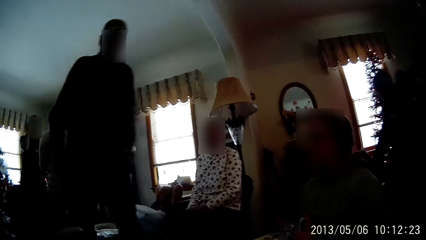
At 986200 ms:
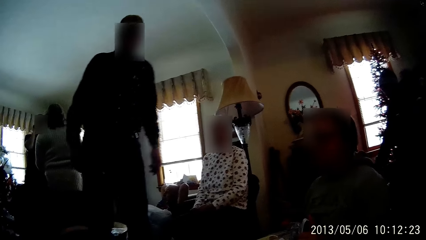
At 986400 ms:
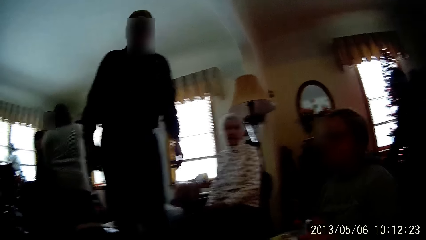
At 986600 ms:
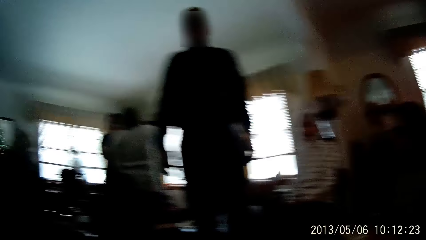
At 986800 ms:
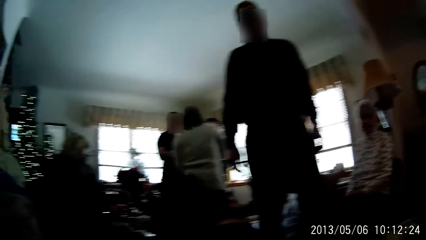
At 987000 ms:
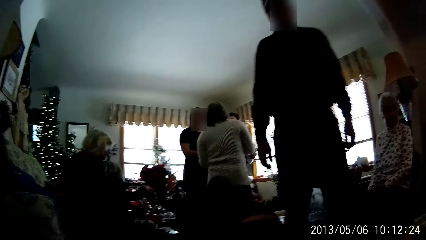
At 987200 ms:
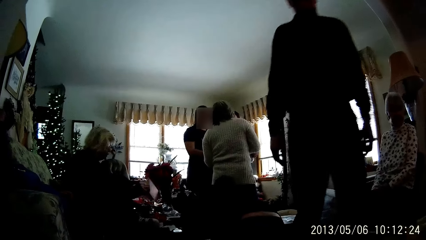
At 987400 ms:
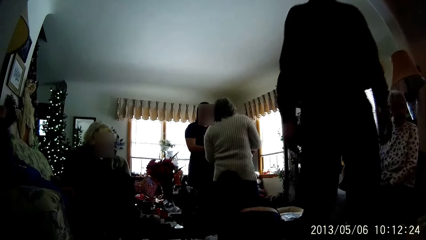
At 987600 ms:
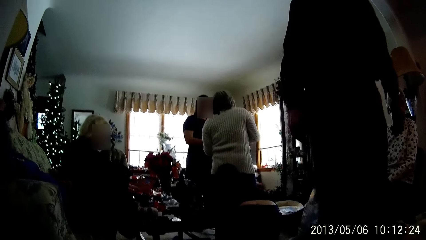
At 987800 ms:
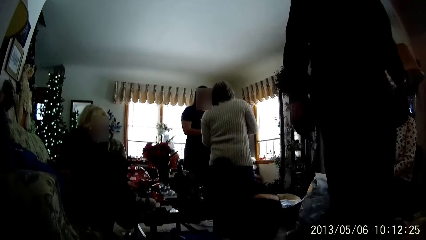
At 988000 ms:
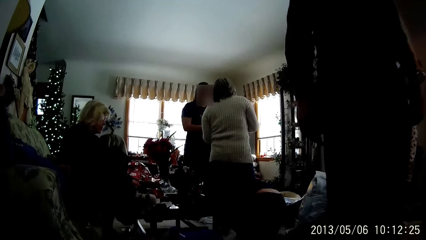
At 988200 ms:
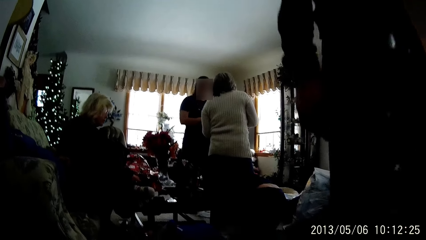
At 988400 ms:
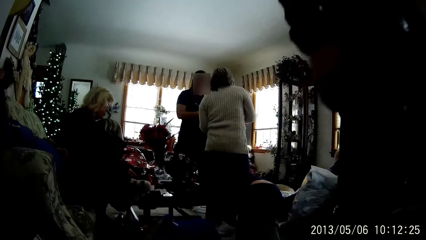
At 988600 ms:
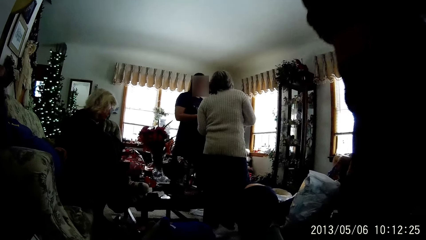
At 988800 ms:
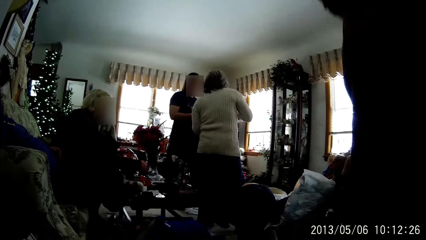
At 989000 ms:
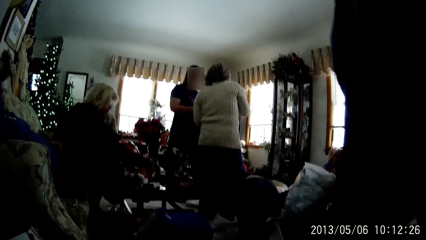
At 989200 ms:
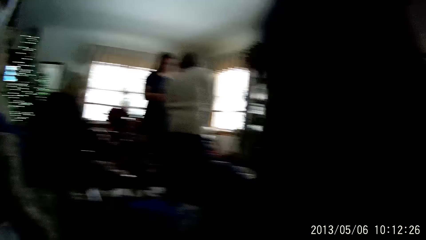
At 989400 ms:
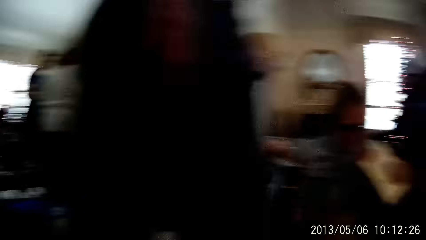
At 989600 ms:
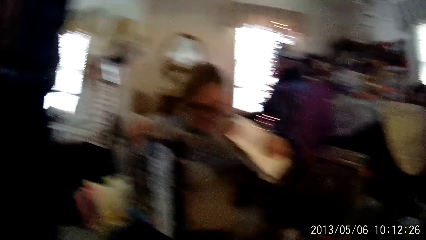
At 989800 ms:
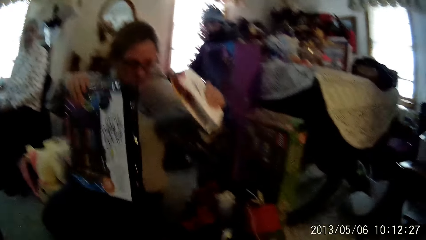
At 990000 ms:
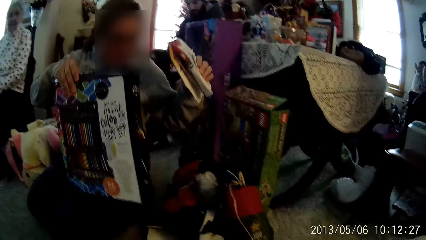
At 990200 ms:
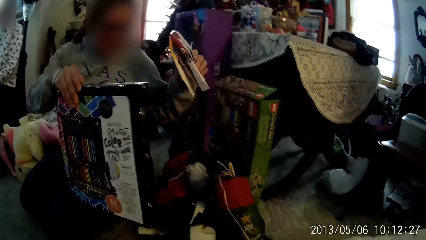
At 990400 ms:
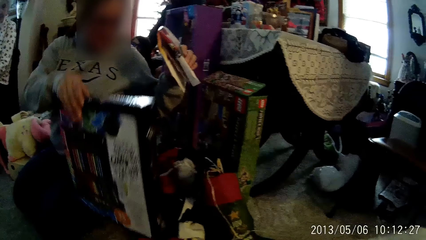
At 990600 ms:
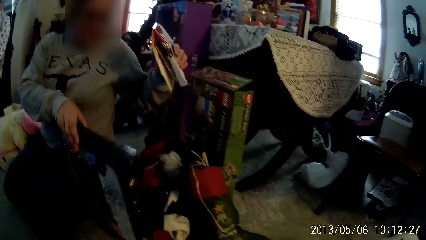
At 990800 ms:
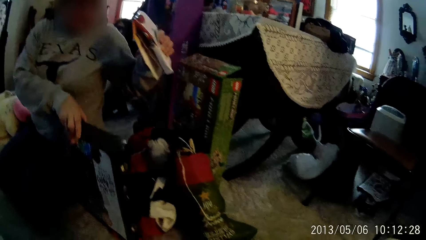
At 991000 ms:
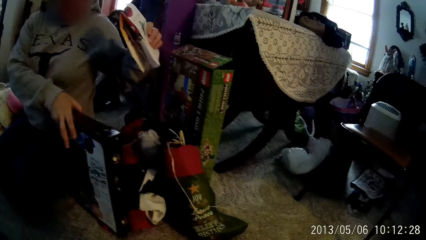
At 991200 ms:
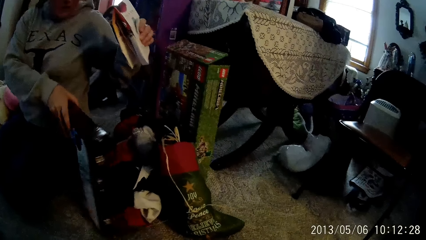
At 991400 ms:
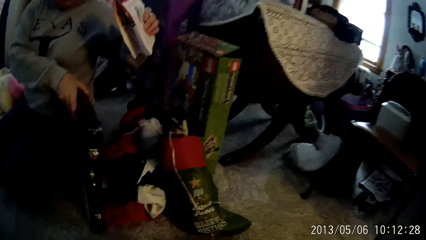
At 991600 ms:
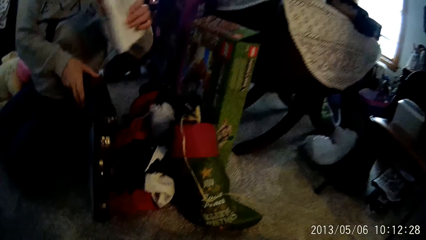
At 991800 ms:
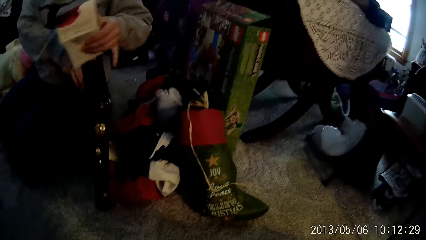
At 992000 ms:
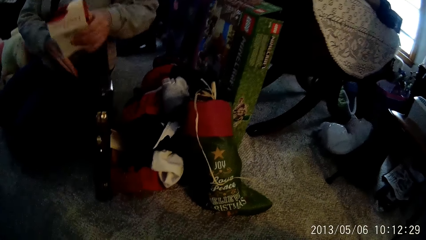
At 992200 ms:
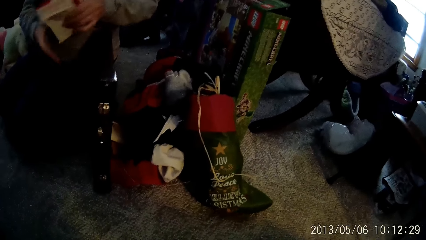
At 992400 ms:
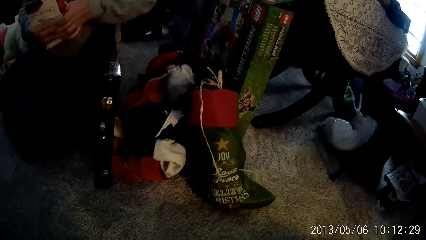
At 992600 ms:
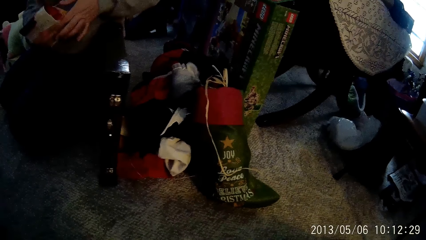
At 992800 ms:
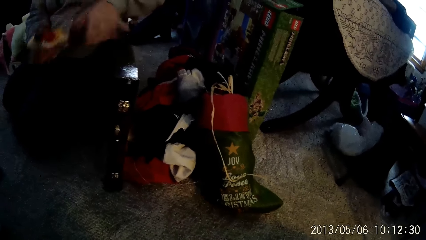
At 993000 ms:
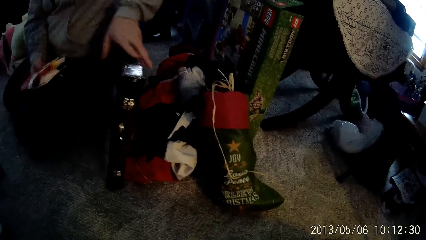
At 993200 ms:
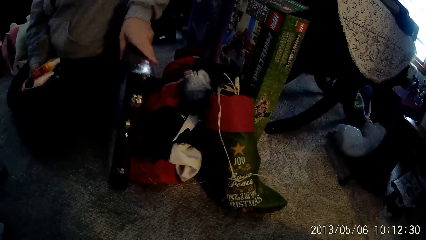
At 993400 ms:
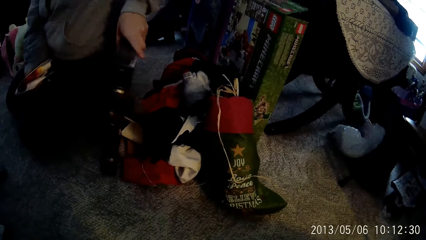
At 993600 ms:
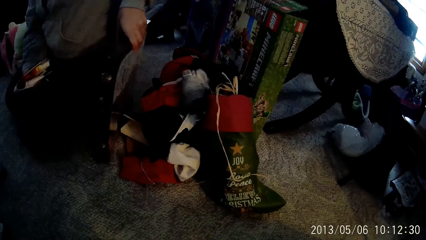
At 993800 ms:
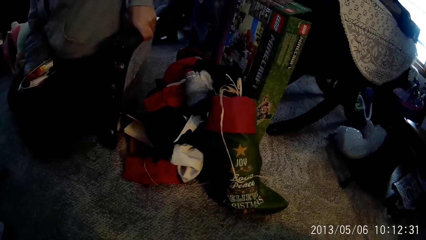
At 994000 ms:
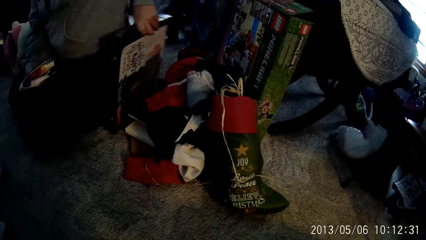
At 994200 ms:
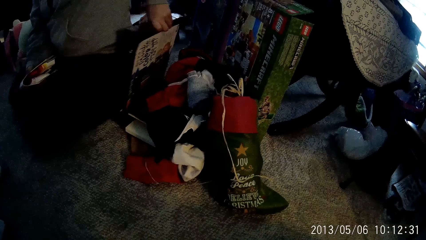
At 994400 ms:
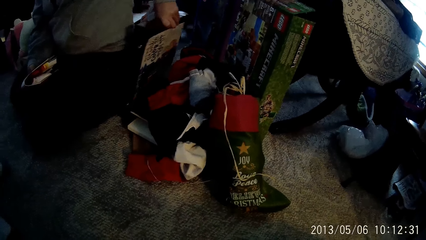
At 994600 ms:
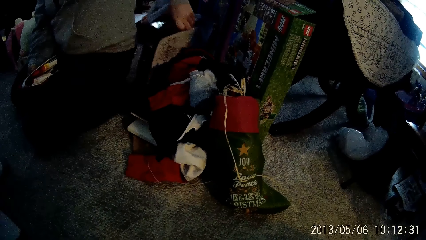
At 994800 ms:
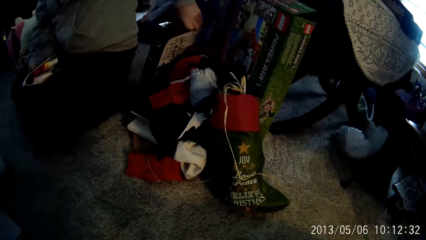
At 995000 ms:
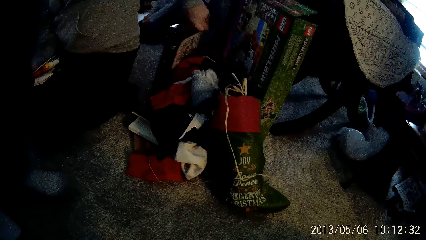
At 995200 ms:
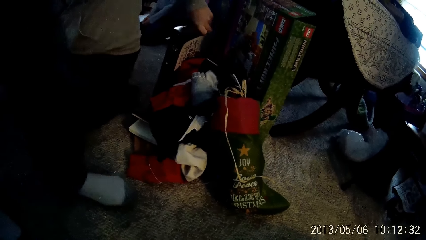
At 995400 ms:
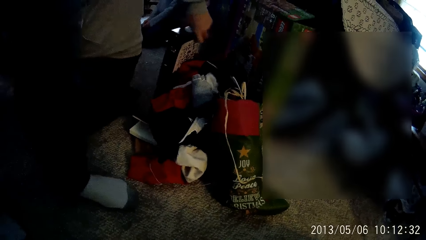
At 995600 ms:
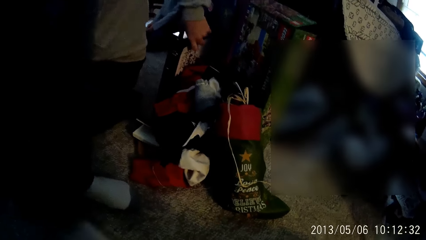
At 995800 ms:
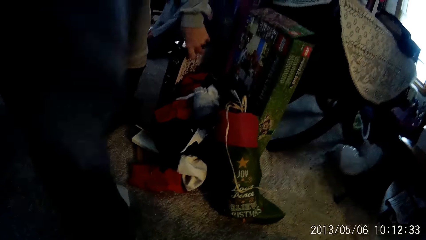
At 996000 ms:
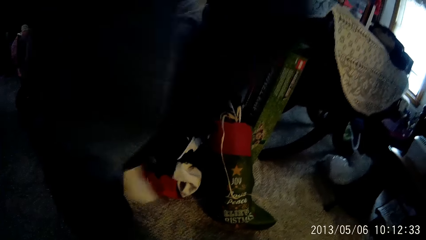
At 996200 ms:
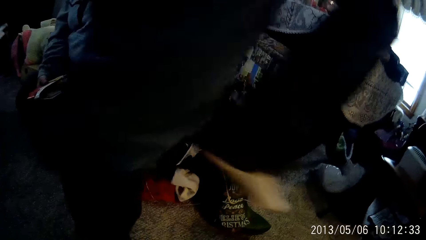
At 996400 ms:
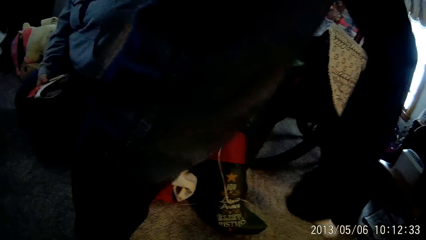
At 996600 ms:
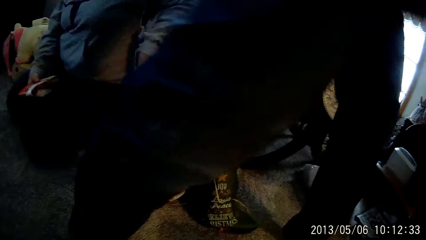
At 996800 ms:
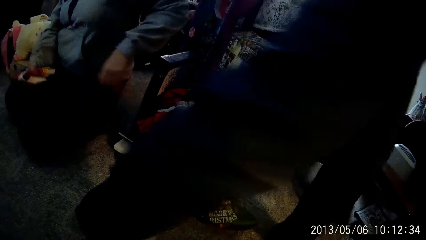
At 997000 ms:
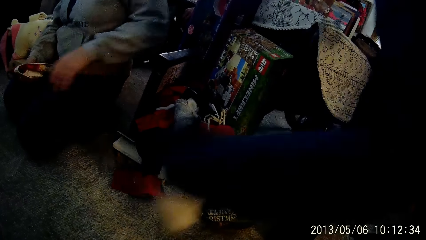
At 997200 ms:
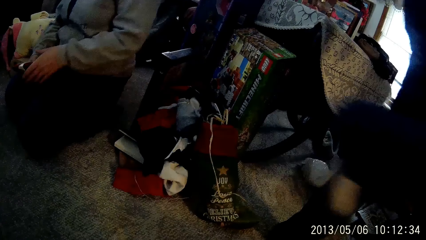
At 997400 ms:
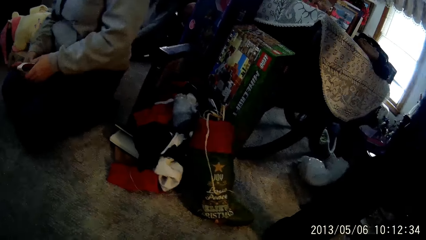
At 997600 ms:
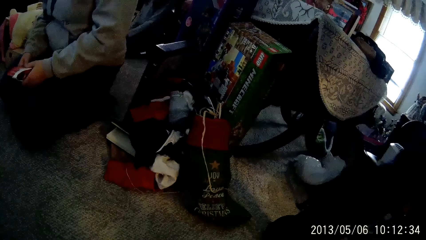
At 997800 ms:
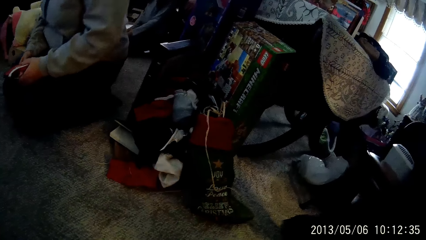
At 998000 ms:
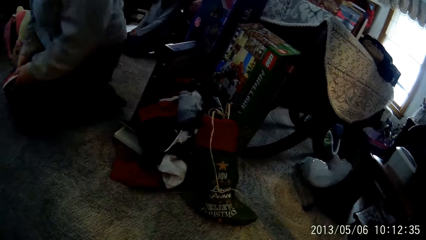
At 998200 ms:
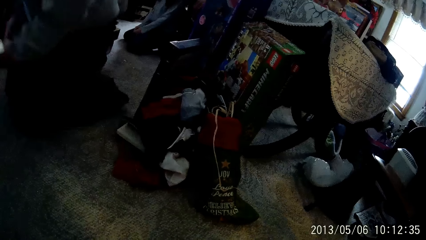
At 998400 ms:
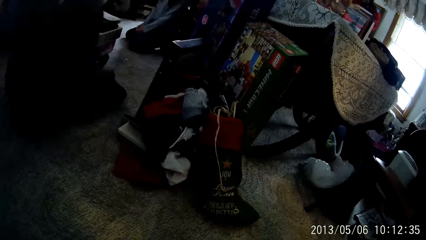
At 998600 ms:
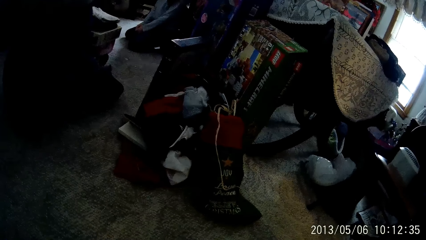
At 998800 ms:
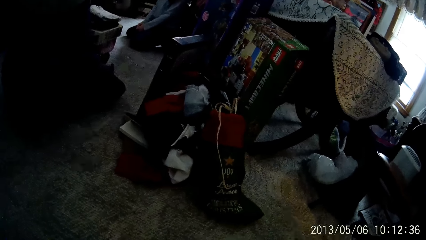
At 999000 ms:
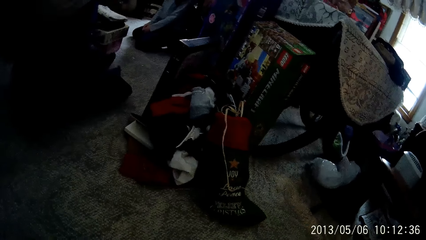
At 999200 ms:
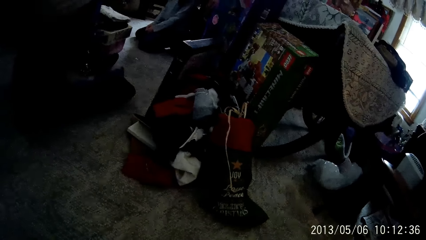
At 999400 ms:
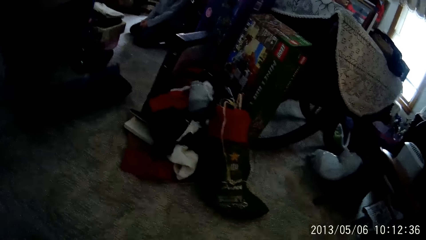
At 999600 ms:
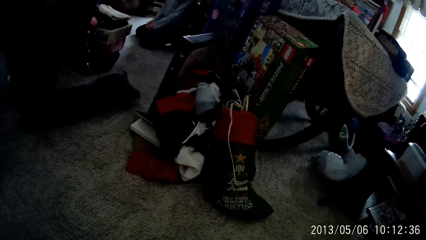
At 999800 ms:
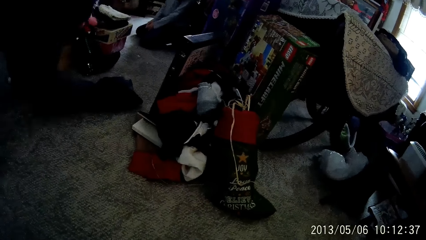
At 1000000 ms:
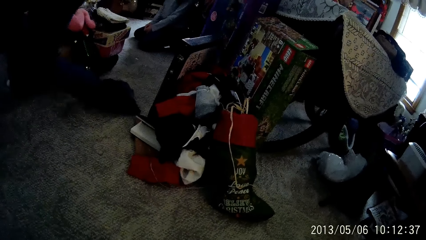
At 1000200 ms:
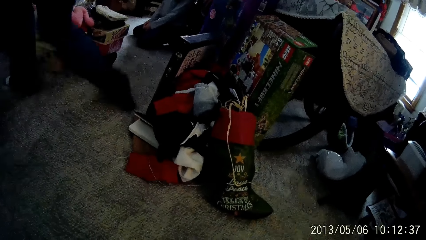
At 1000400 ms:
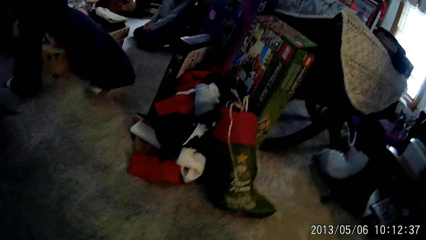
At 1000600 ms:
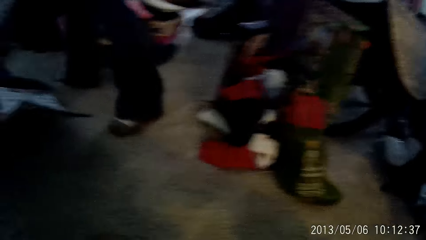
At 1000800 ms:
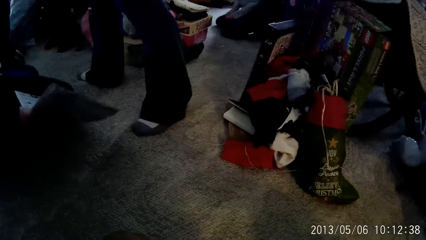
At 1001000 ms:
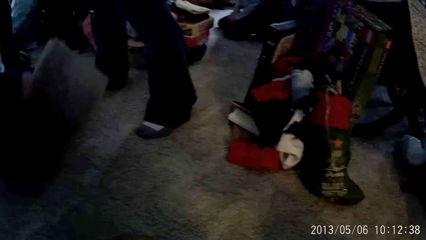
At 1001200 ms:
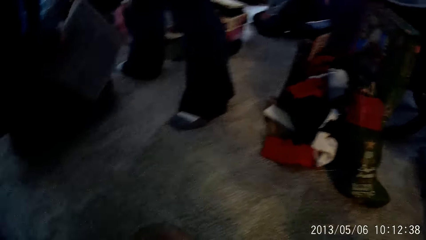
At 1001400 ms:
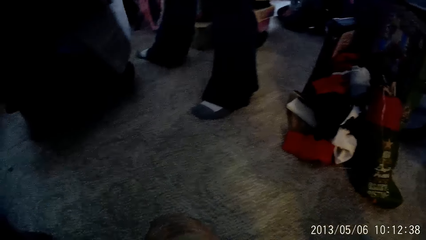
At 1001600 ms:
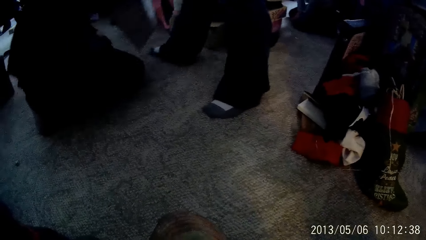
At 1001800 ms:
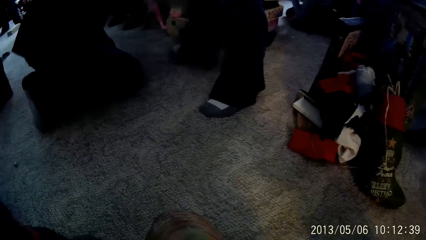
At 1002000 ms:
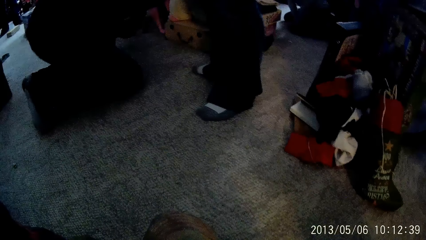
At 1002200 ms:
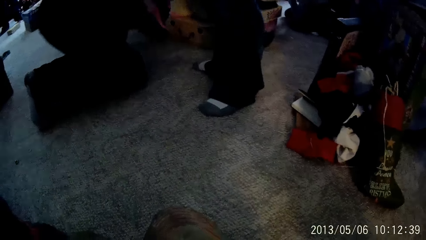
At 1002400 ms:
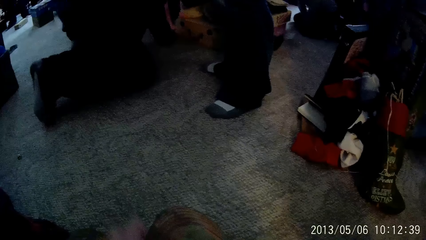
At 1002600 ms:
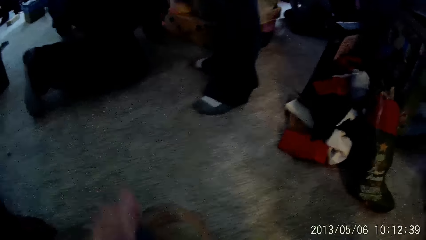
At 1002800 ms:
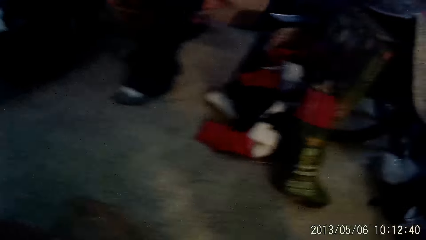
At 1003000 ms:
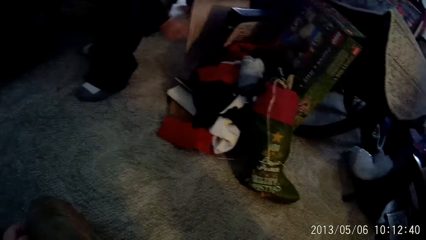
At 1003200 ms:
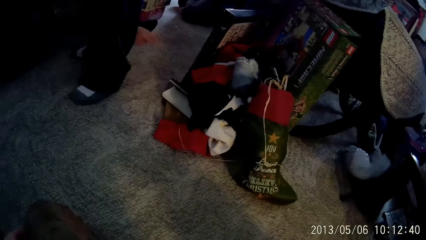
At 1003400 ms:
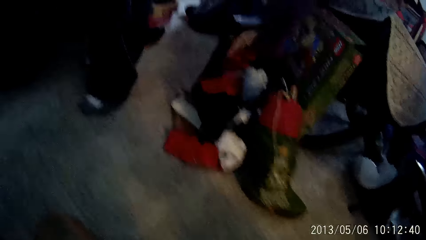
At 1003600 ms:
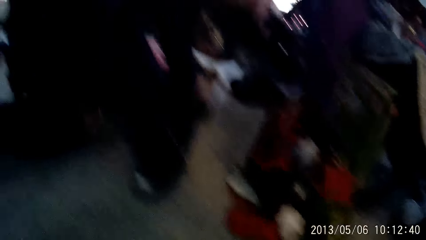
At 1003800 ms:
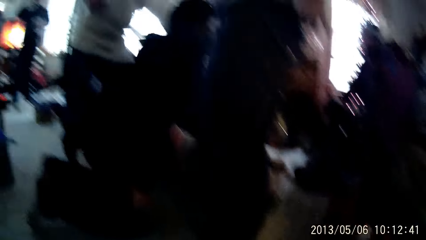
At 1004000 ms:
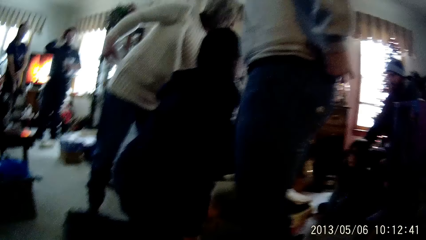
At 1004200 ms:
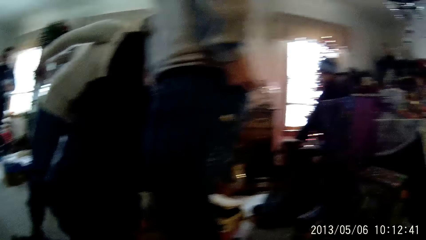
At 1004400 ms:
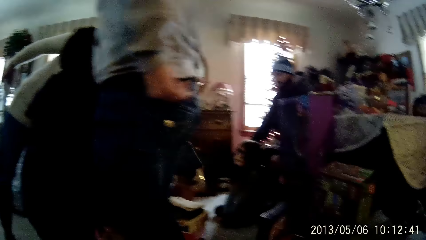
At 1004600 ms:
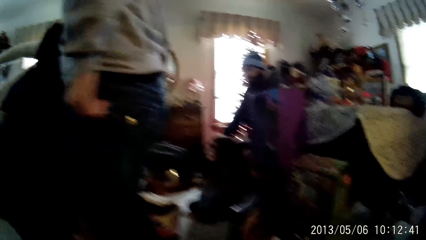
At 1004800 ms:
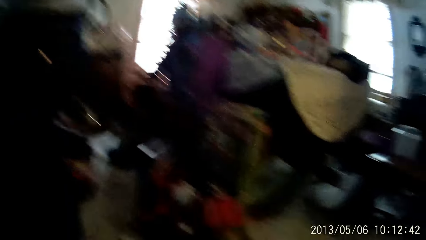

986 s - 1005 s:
A man walks out of the living room. A woman puts the carton box in her hands on the floor in the living room with her left hand. The camera wearer looks on the other side of the room. He moves his hand.
